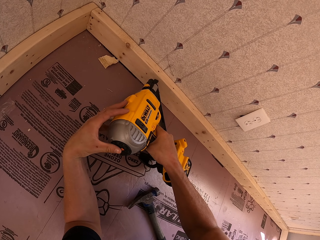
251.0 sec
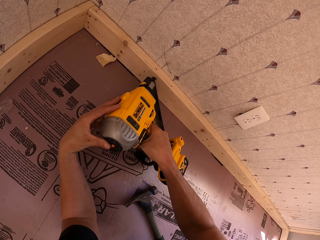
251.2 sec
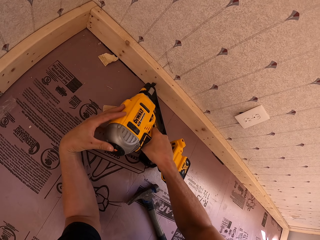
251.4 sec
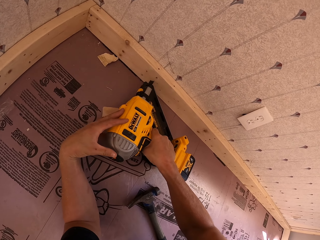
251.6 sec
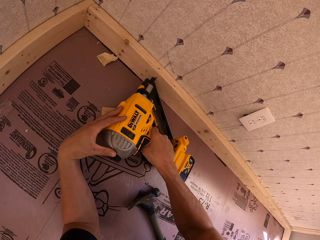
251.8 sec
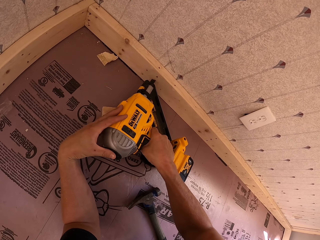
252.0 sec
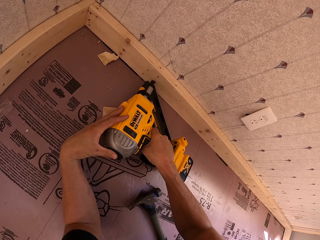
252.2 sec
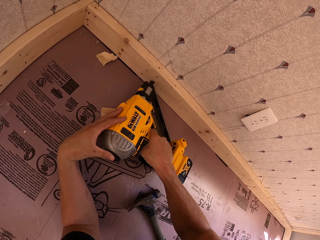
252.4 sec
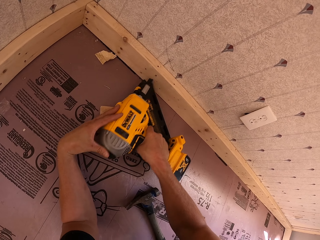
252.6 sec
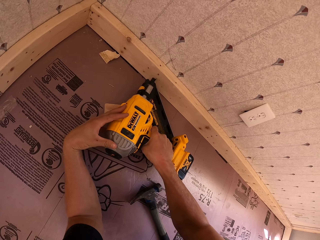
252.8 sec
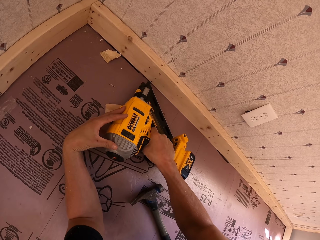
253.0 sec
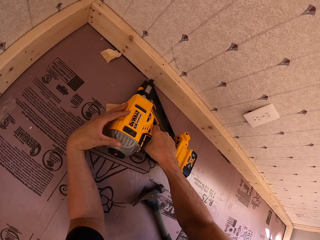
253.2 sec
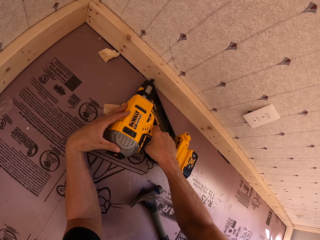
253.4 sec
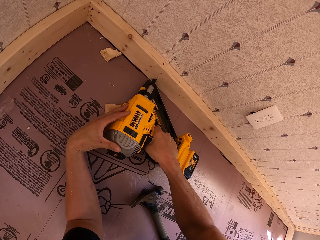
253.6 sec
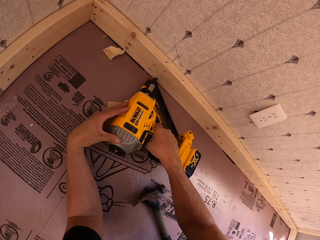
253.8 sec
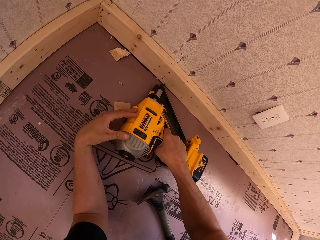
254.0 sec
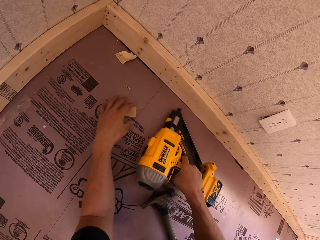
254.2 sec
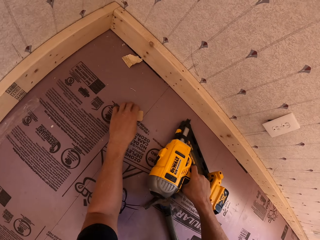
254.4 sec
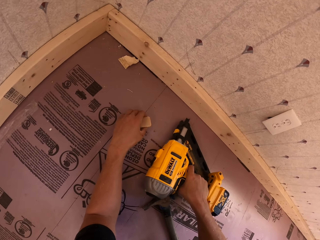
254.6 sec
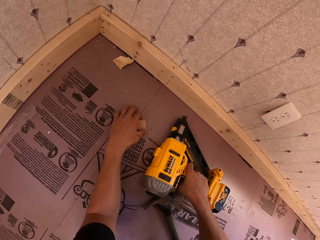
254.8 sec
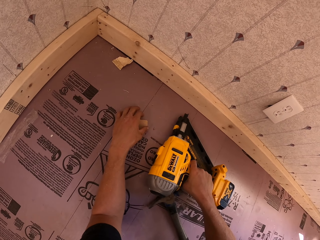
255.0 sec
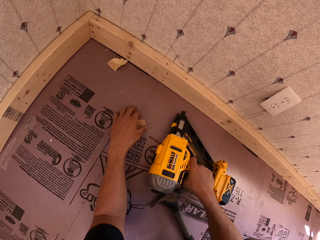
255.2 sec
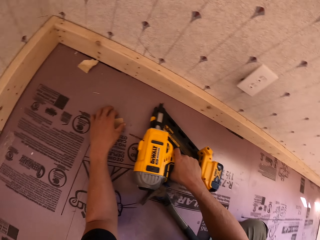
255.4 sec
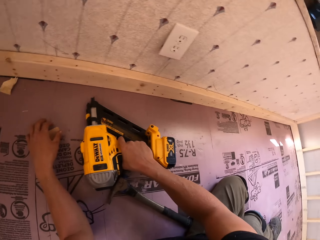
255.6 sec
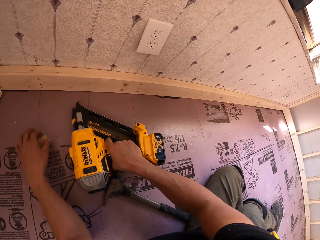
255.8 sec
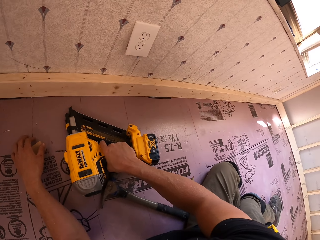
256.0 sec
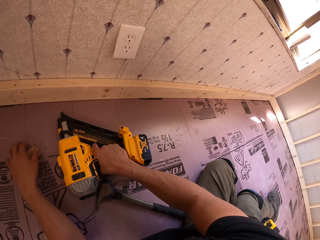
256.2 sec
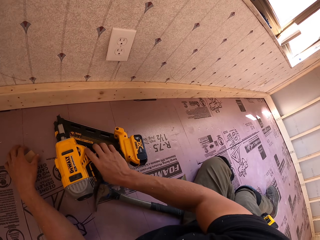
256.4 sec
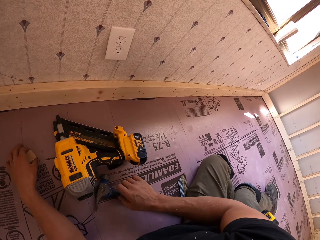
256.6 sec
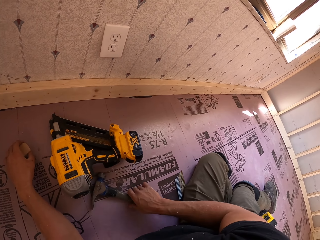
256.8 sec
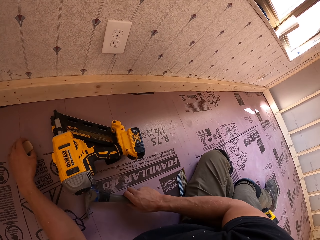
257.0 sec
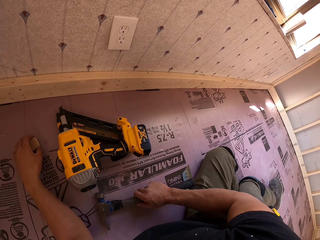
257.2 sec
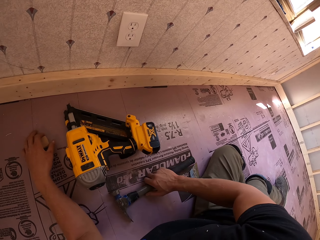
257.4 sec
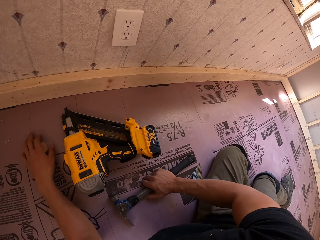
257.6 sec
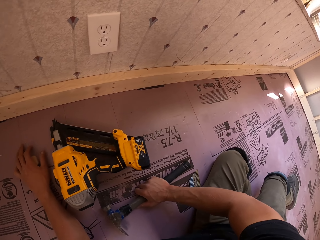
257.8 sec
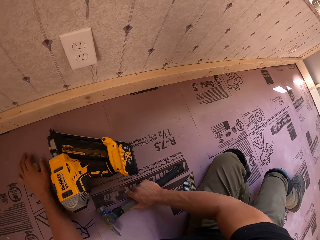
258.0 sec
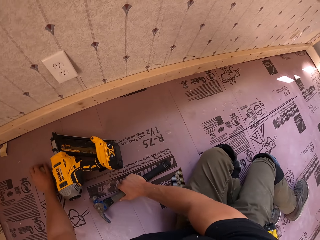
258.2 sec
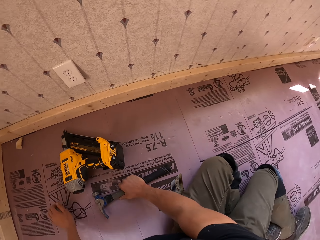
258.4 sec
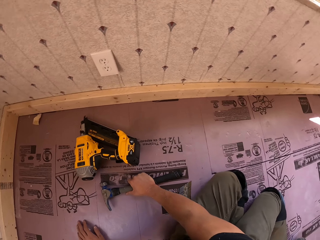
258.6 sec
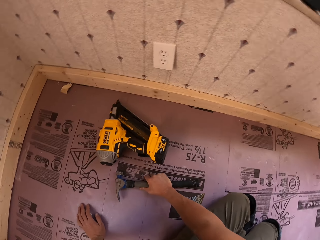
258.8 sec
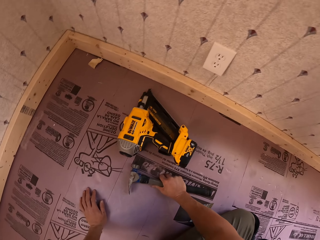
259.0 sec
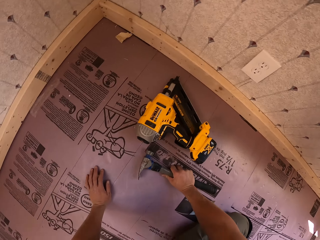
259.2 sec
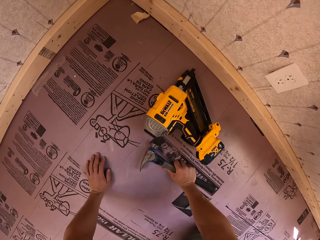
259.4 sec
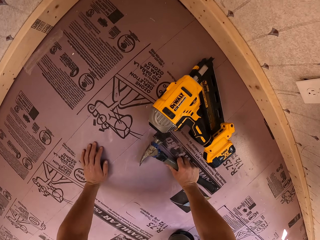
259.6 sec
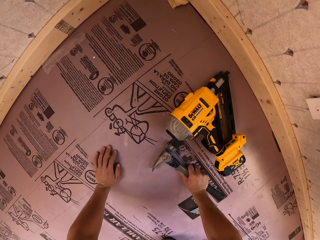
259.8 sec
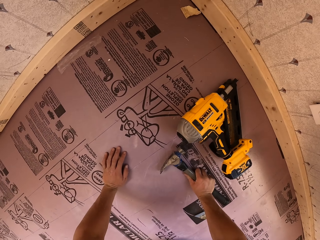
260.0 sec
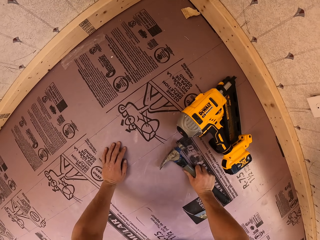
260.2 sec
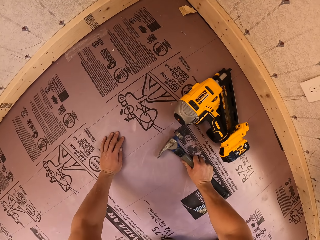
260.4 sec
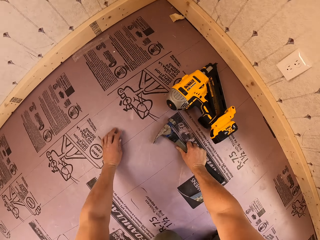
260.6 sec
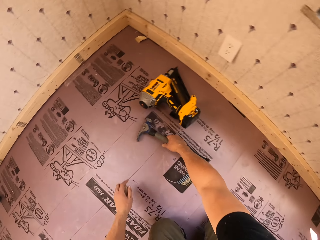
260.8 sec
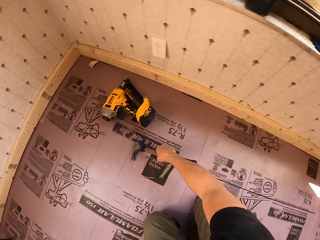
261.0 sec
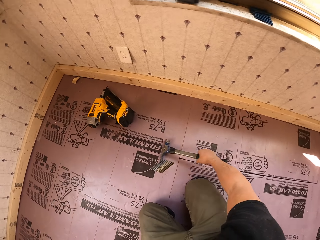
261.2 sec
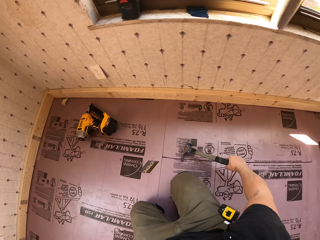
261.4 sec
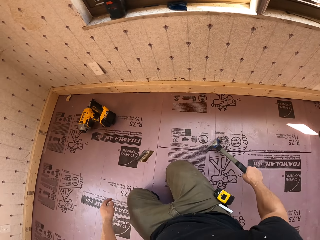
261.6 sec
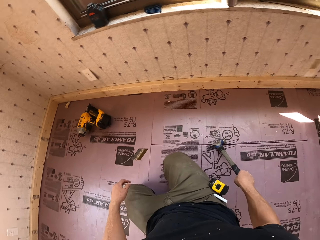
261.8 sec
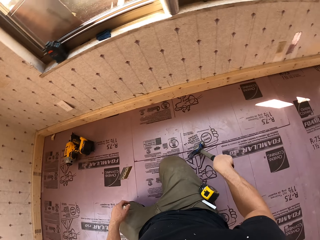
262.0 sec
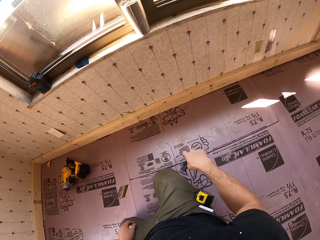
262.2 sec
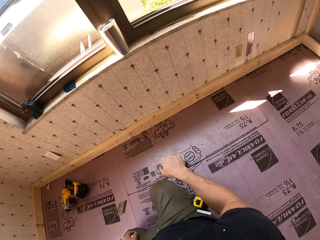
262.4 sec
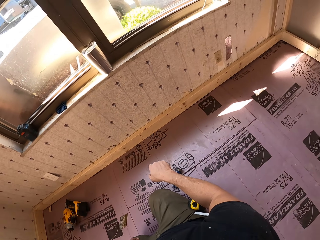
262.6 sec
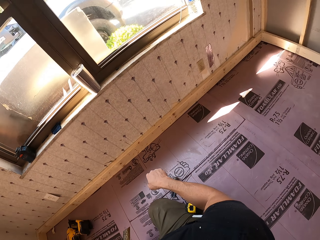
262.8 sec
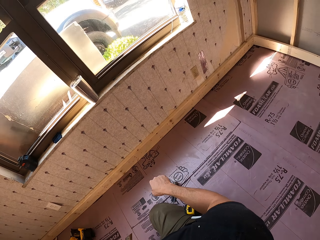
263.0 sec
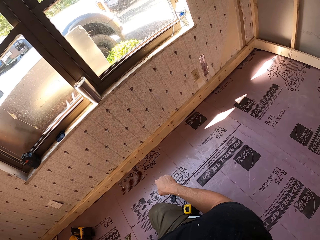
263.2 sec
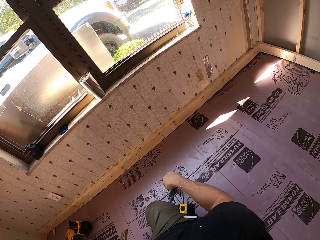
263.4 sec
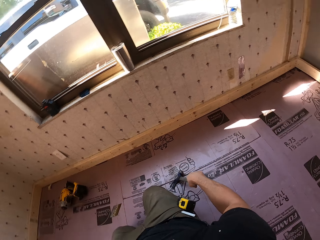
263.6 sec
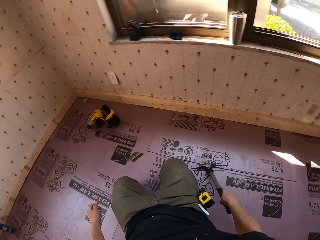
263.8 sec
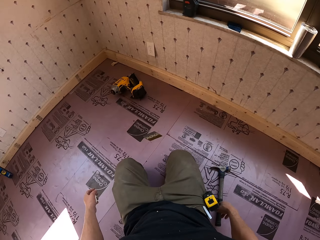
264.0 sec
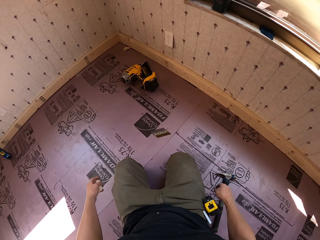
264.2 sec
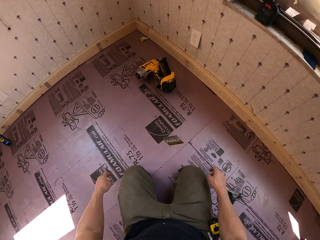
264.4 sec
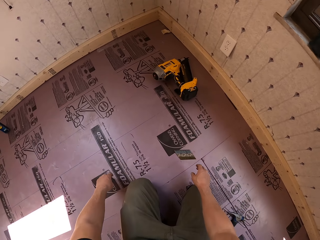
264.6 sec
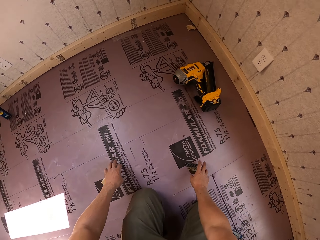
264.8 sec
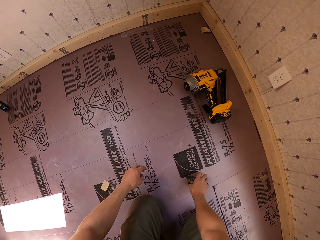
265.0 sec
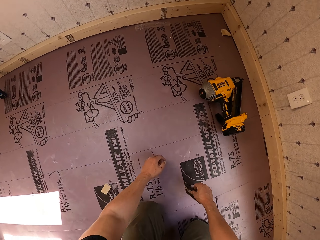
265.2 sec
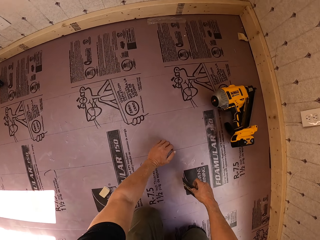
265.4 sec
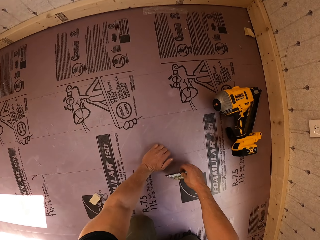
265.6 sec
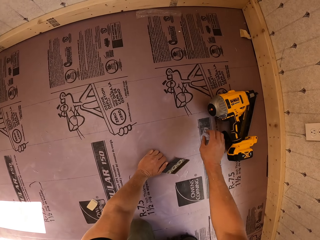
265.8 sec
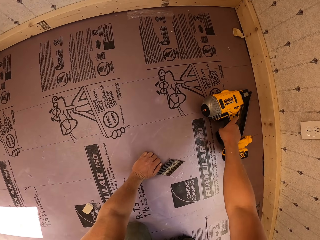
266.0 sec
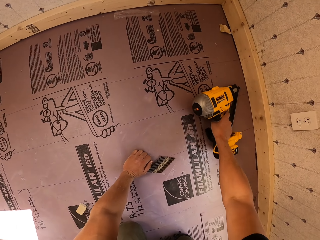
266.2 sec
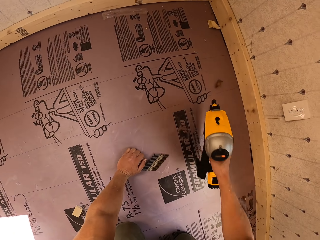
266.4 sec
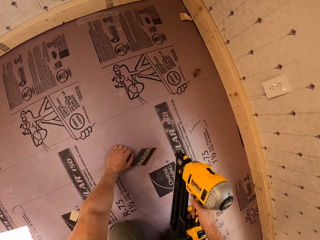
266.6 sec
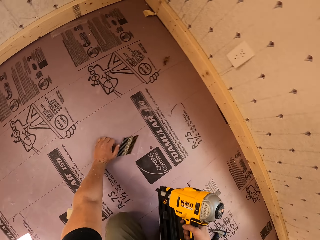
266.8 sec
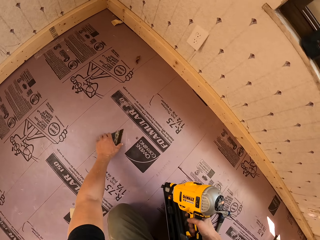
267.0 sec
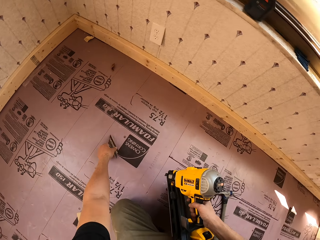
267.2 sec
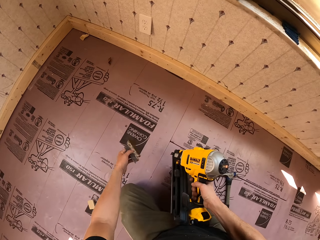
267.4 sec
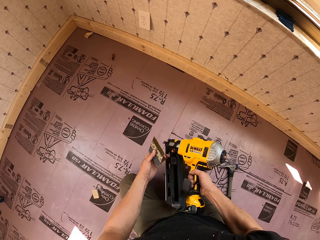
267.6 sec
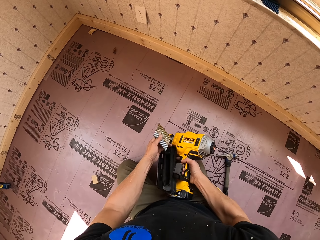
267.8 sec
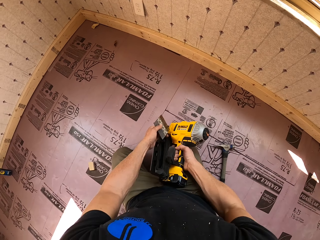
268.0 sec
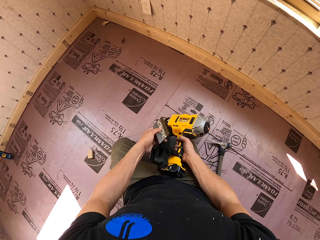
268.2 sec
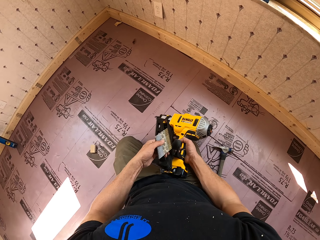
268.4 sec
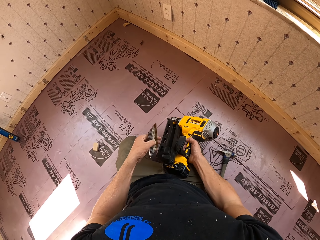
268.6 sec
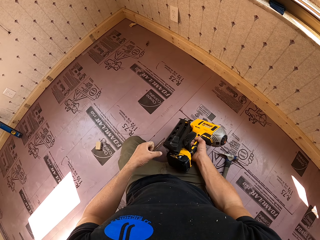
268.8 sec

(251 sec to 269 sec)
The camera wearer grabs a piece of wood. They look back. They grab a hammer. They hold the hammer. They kneel down. They pick up the hammer. They drop the hammer. They drop the piece of wood. They grab a nail gun. They adjust the nails.

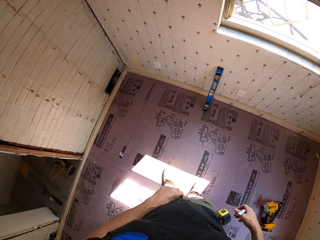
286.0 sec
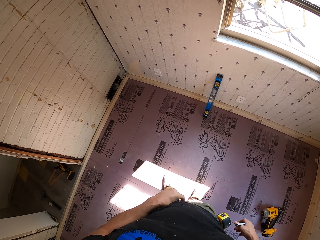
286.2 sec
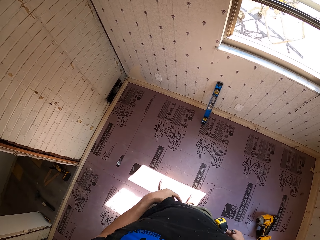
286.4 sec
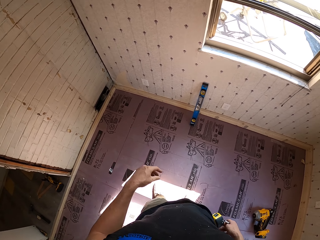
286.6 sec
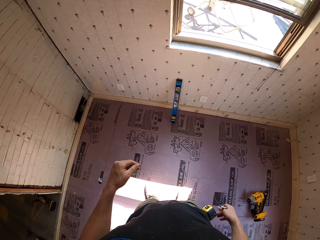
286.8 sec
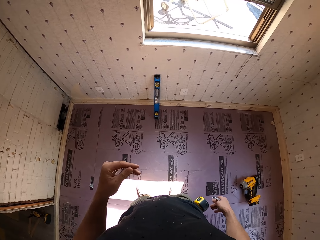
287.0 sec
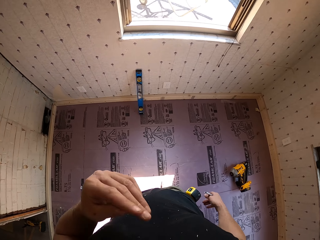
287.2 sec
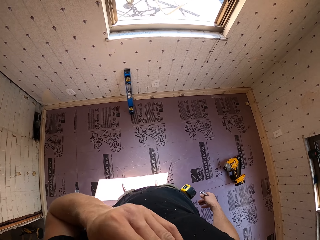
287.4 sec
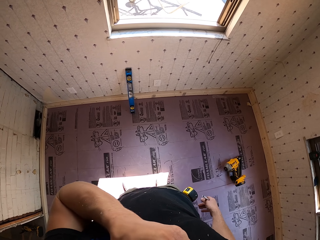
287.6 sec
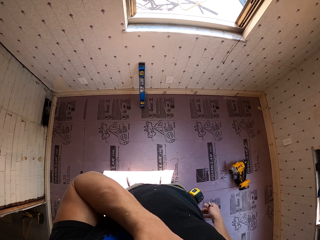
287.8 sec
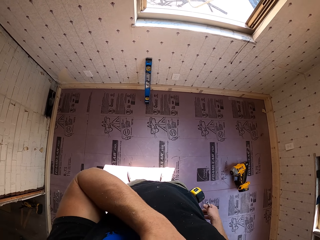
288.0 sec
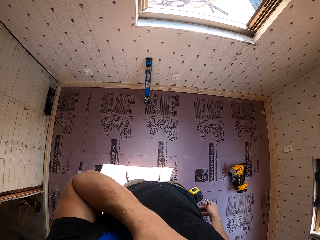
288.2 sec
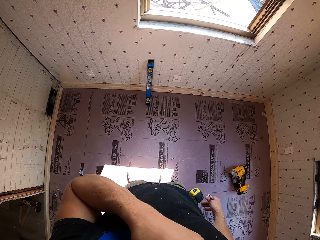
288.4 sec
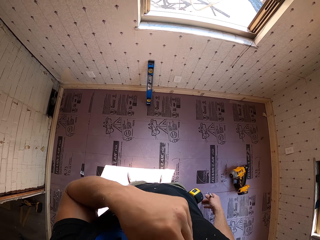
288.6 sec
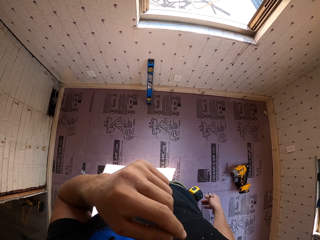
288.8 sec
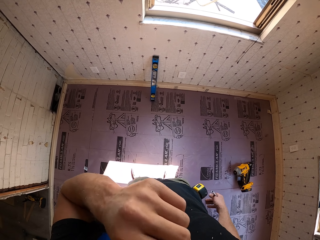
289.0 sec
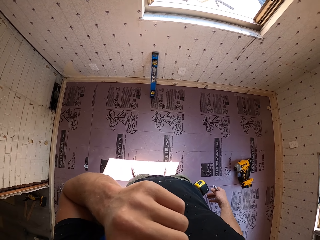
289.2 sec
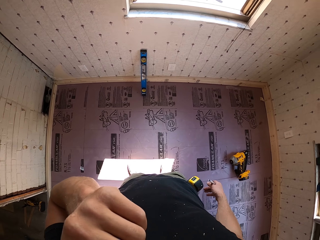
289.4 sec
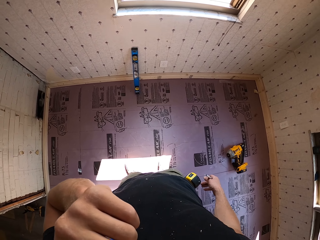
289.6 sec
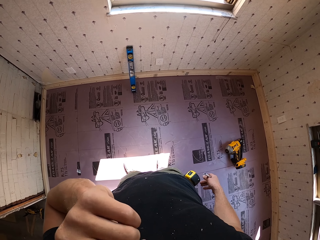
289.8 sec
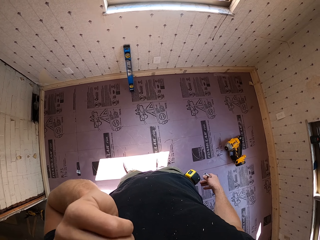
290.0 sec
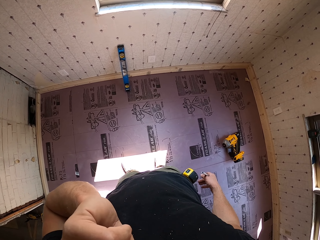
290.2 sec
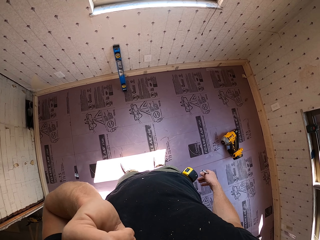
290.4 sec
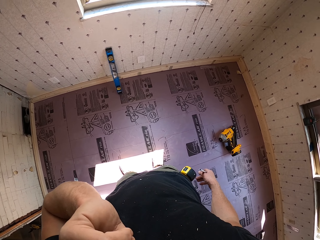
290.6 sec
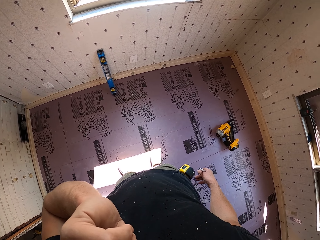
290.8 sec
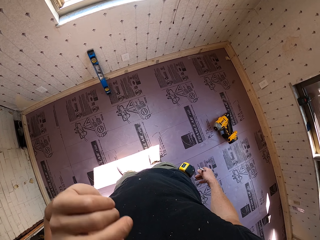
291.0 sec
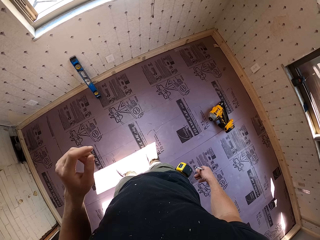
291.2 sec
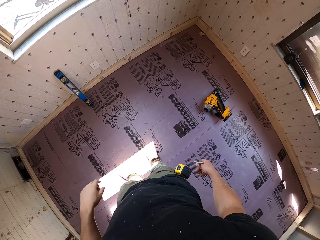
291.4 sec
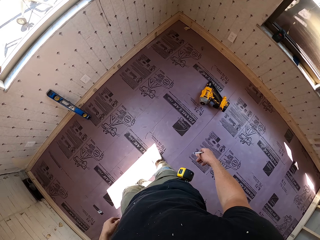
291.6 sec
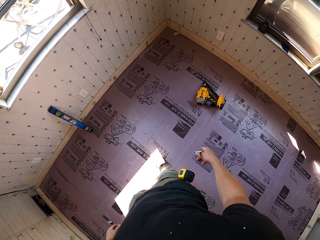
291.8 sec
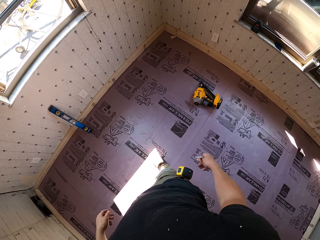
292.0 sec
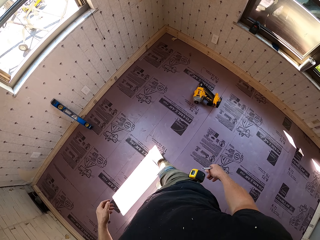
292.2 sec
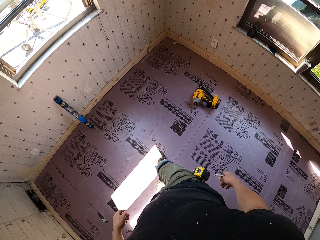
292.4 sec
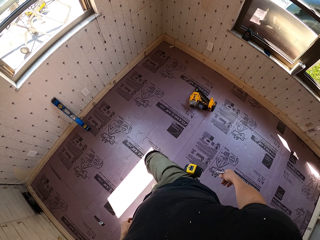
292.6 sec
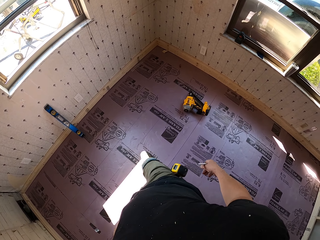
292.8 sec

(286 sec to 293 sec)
The camera wearer lifts an arm. They touch something. They lower the arm, and move around.
